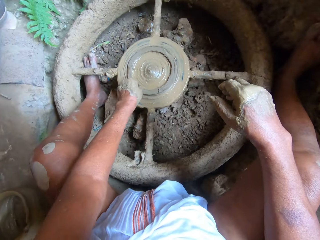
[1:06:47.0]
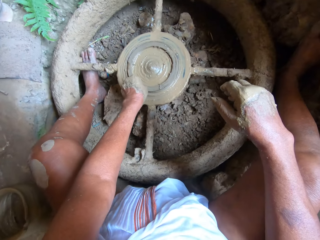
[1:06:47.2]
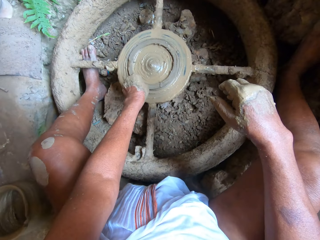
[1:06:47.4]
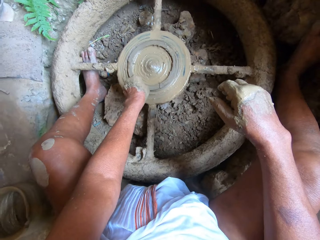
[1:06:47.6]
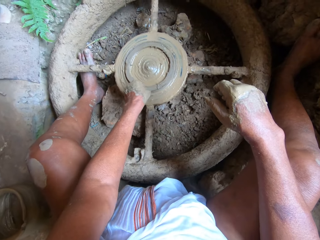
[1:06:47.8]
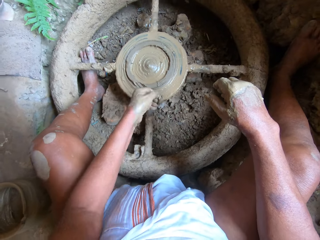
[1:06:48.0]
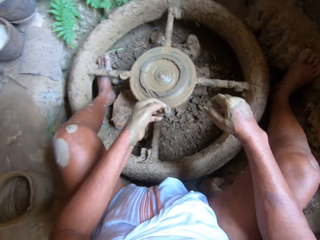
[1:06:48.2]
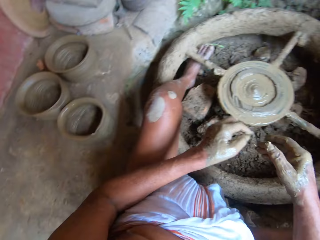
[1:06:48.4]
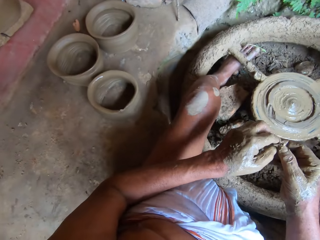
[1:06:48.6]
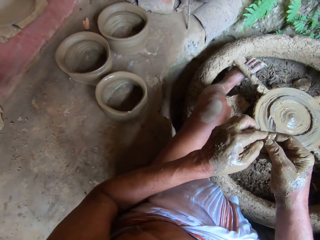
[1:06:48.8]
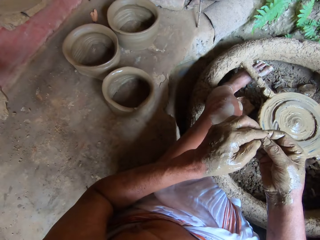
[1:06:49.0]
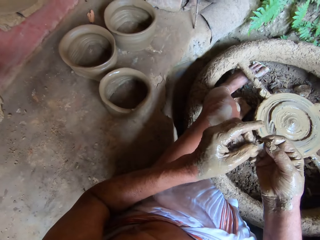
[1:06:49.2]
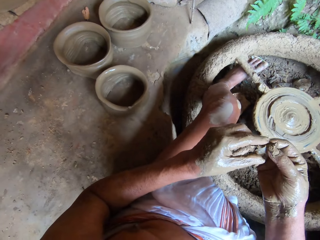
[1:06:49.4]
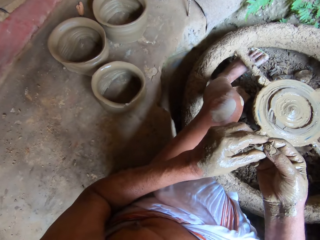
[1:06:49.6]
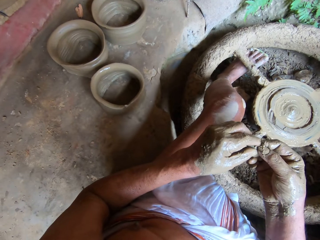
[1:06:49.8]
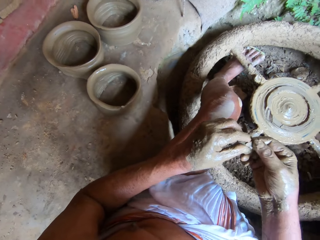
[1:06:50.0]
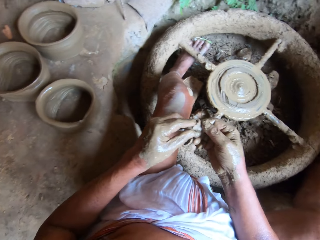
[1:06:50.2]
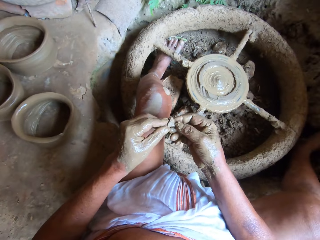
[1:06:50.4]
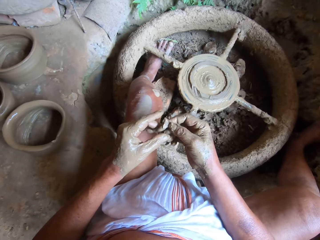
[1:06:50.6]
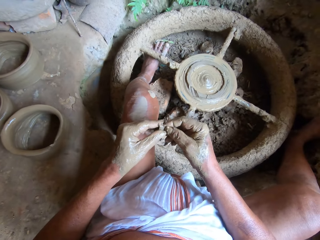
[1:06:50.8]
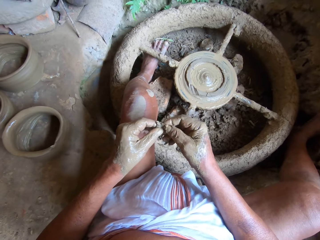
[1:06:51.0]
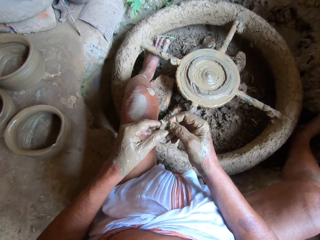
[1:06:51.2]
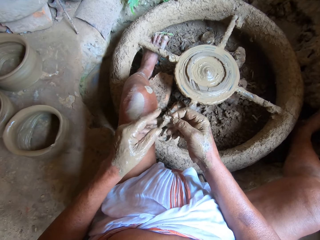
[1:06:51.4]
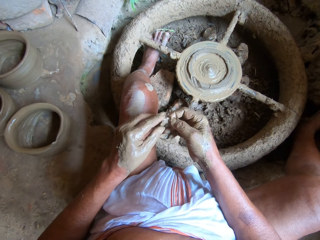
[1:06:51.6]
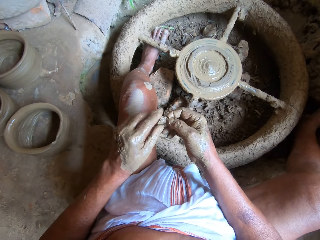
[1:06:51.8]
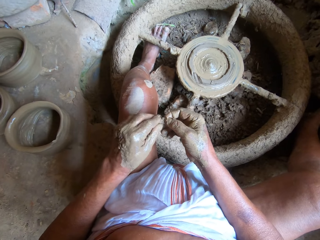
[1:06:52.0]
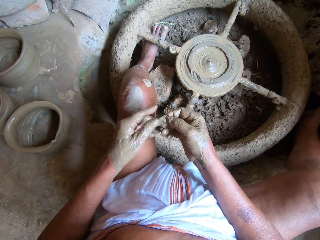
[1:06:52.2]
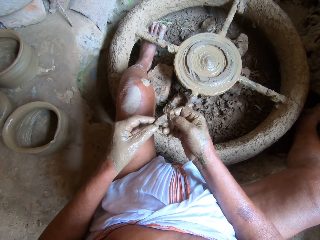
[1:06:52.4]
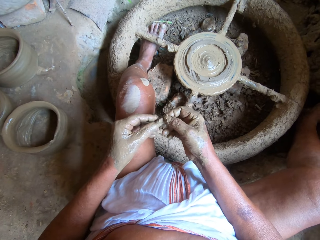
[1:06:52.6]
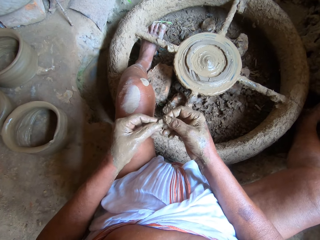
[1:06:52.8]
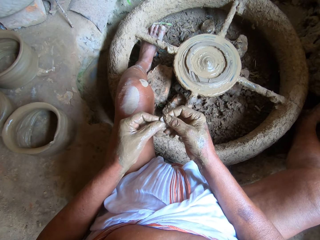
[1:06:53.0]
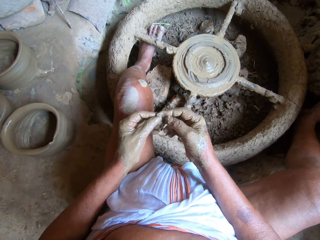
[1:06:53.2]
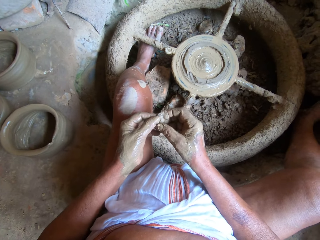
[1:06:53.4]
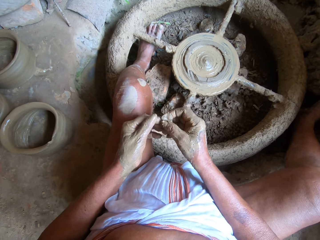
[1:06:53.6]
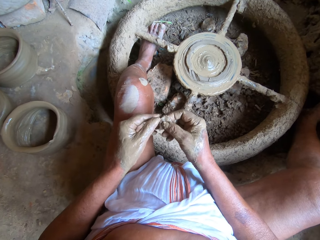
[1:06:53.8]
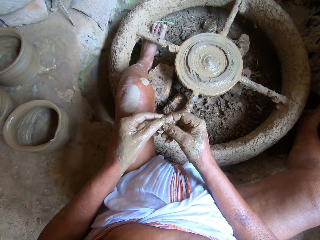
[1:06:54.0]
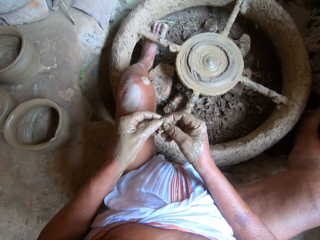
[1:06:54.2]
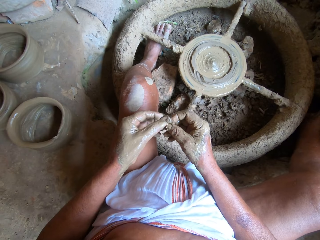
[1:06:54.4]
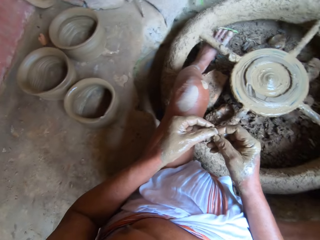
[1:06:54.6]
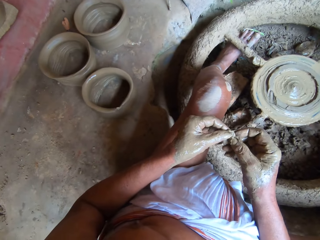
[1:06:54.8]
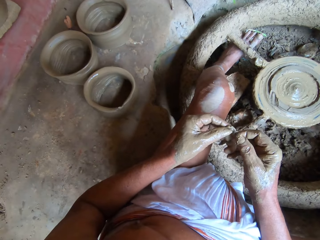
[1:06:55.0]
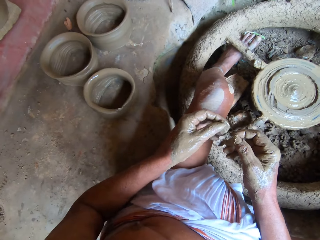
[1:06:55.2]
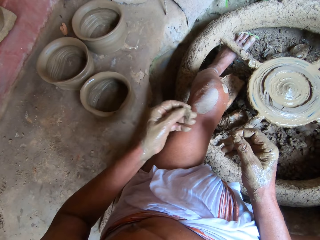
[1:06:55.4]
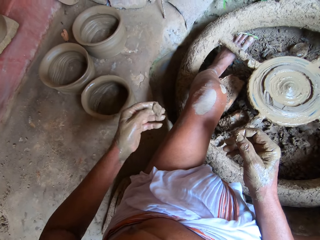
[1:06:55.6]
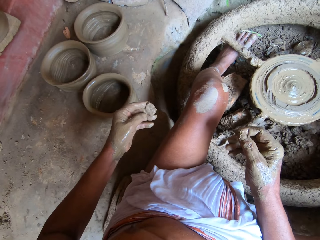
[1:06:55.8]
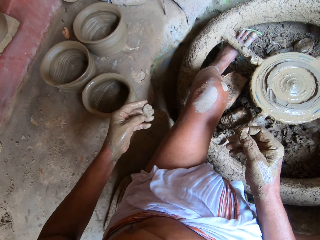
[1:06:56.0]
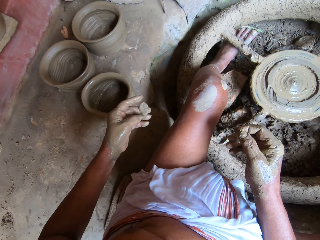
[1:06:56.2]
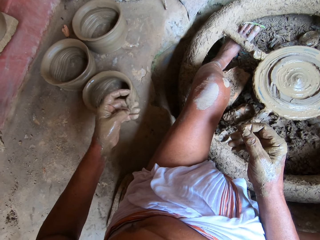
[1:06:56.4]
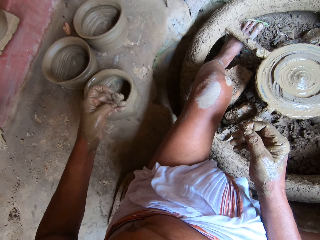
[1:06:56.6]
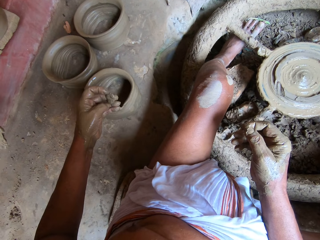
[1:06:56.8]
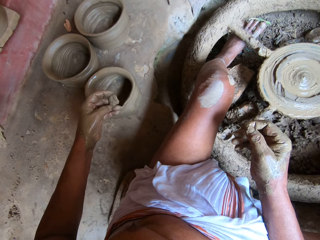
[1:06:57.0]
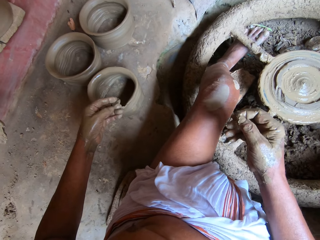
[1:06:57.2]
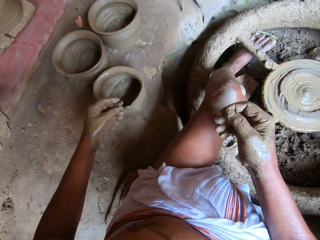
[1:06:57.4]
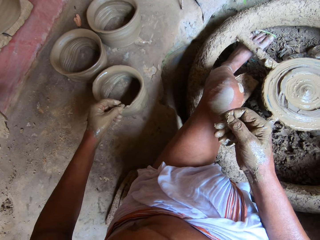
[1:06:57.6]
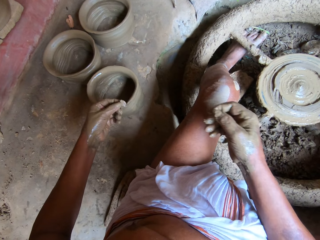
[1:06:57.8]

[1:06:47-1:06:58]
The camera wearer picks a piece of clay from the potter's wheel with his left hand. He holds the piece of clay with both hands. He shapes the piece of clay with both hands. He holds the piece of clay with his right hand. He holds the piece of clay with both hands. He holds the piece of clay with his right hand. He holds the piece of clay with both hands. He holds the piece of clay with his right hand. He molds the clay. He holds the piece of clay with his left hand.

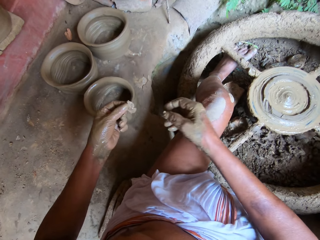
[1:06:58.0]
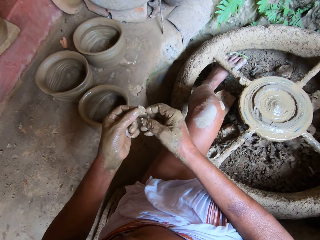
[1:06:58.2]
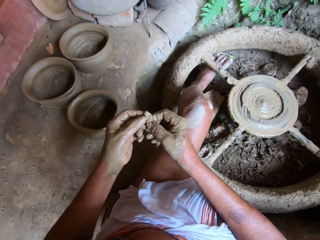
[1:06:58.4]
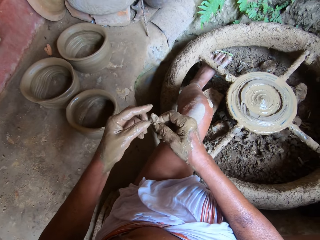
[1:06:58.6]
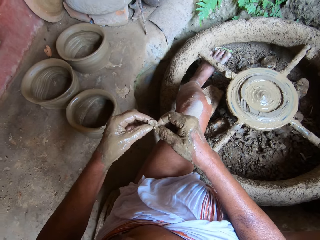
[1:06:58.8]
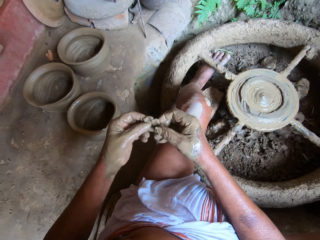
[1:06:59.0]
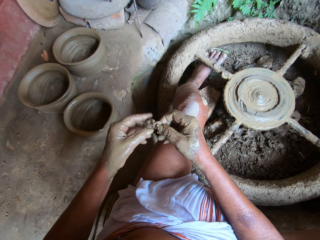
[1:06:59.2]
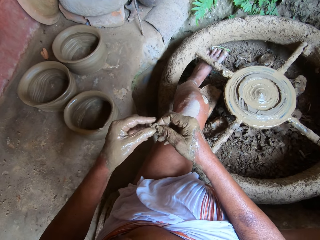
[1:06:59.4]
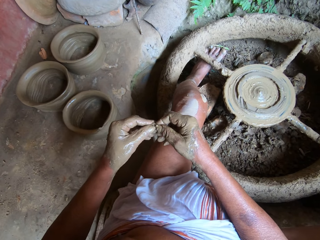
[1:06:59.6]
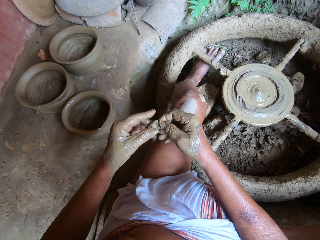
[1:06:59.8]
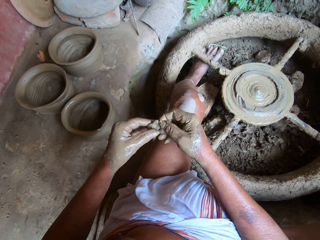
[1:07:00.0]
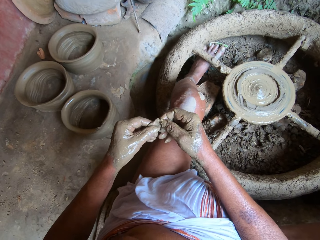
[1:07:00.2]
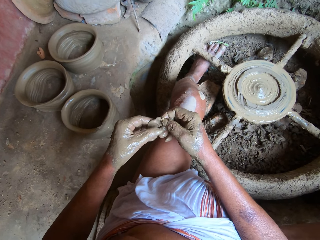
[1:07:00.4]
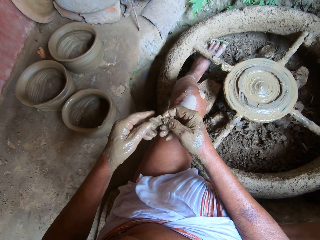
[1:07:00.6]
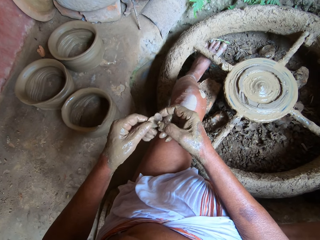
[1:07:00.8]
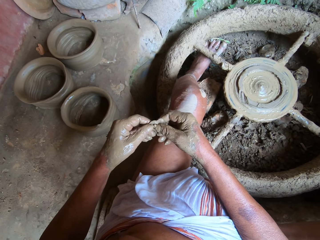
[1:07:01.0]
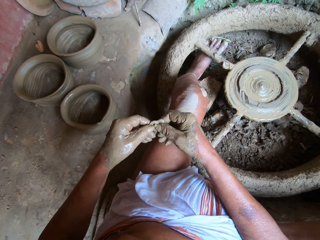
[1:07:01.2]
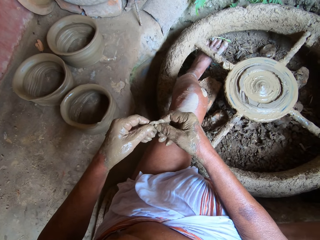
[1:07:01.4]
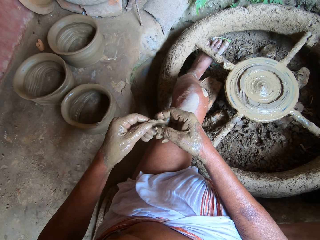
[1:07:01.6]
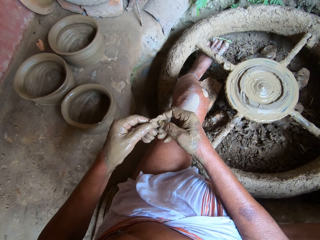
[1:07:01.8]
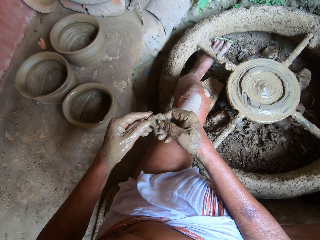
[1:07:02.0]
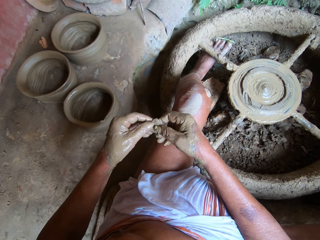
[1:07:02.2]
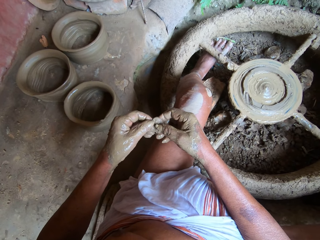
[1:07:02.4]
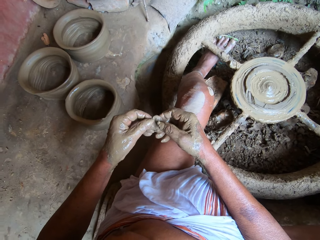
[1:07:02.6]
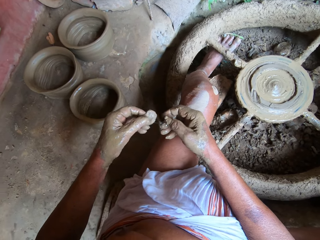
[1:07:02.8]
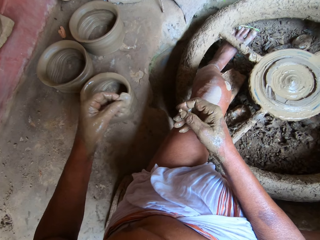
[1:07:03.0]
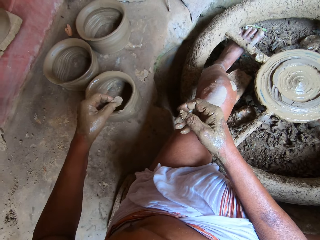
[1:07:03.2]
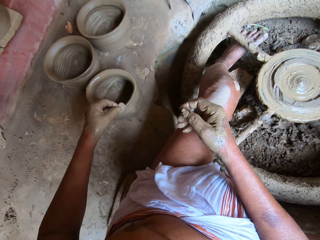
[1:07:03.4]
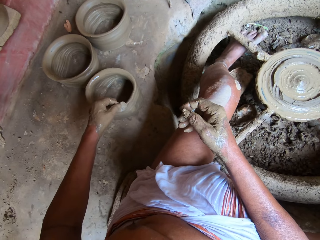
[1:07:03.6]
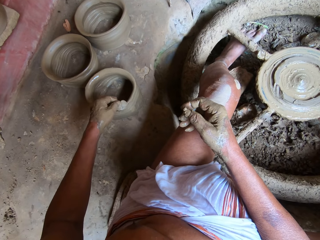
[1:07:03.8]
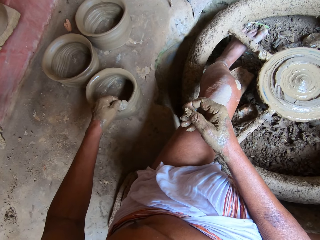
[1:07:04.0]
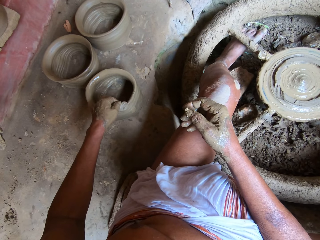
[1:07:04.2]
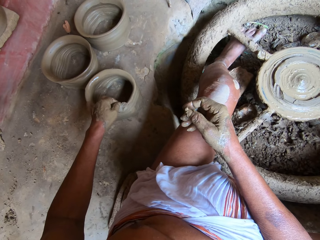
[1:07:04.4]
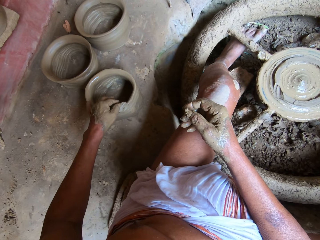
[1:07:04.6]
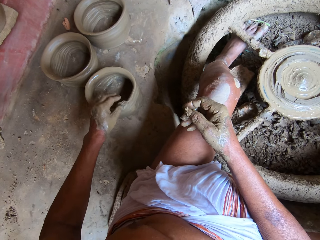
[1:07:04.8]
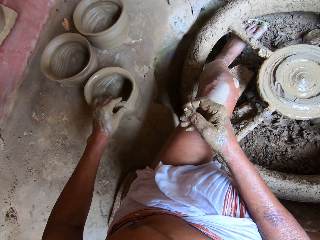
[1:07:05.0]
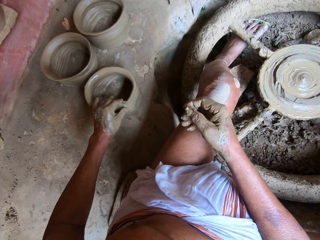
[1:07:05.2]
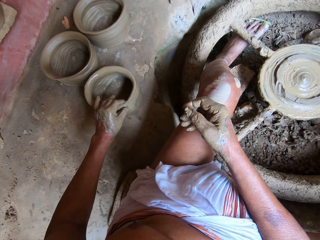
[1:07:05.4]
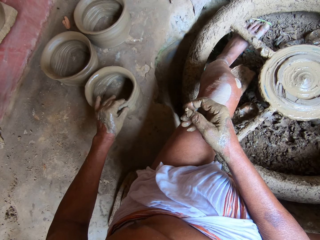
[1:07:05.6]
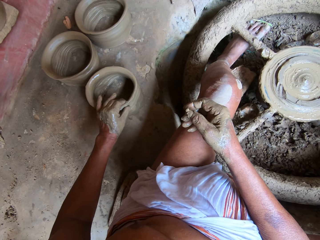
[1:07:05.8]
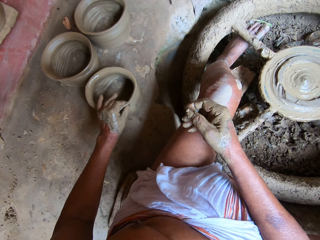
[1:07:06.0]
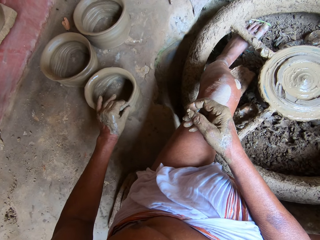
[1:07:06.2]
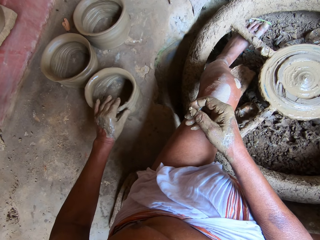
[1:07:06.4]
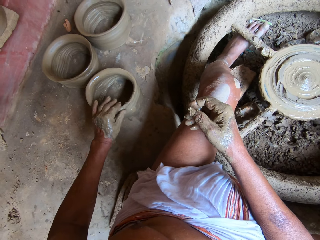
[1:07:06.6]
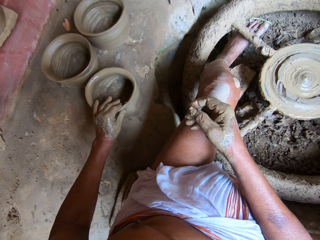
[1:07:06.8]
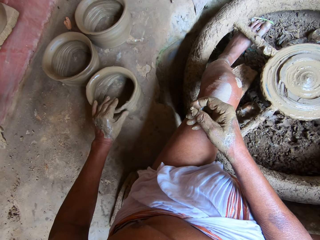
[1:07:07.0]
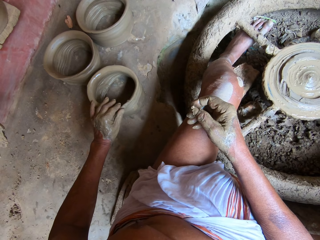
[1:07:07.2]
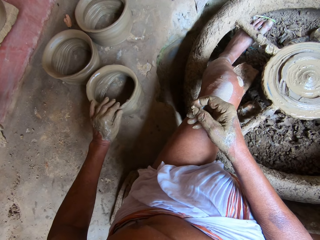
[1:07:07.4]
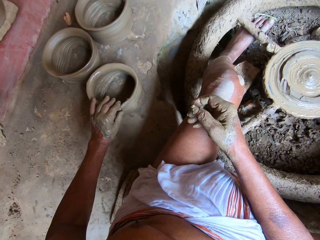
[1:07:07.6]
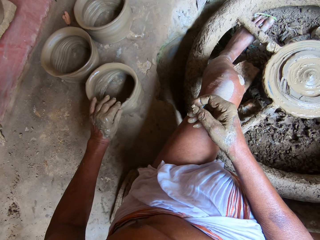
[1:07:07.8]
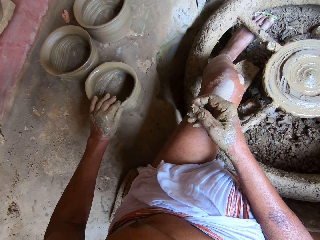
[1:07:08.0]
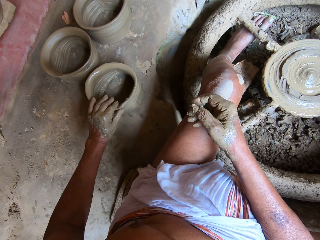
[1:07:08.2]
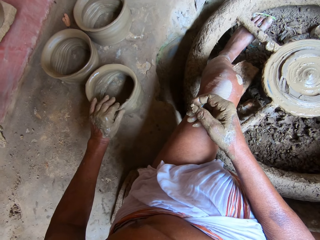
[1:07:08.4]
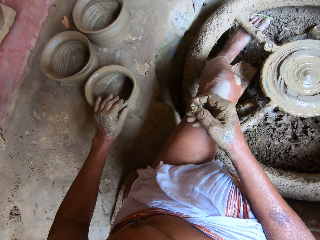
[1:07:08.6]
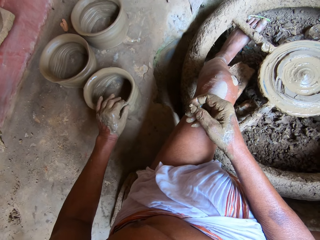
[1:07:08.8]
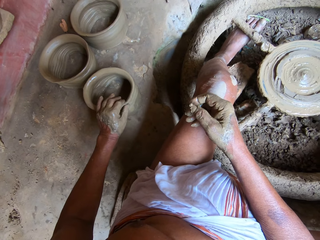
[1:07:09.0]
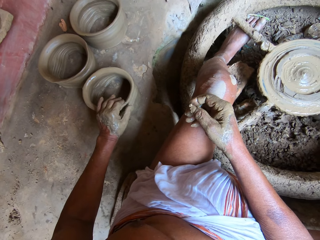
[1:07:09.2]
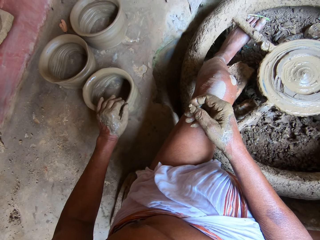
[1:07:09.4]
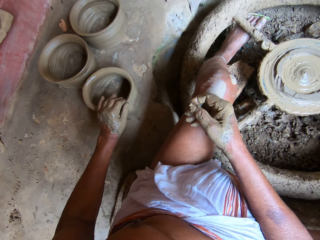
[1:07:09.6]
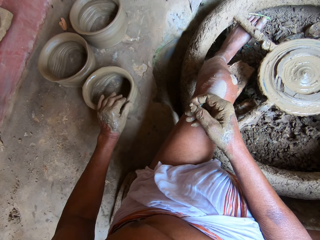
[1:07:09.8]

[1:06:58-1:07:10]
The camera wearer holds the piece of clay with both hands. He shapes the piece of clay with both hands. He holds the piece of clay with both hands. He holds the piece of clay with his left hand. He holds the piece of clay with his right hand. He holds the piece of clay with both hands. He holds the piece of clay with his right hand. He holds the piece of clay with both hands. He holds the piece of clay with his right hand. He holds the piece of clay with both hands. He holds the piece of clay with his left hand. He holds the piece of clay with both hands. He holds the piece of clay with his left hand. He does so again. He places the piece of clay on the potter's wheel with his left hand. He straightens the piece of clay on the pottery clay with his left hand.
